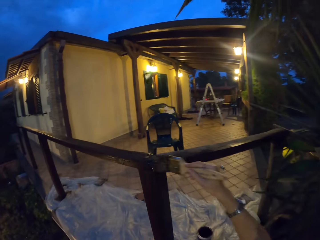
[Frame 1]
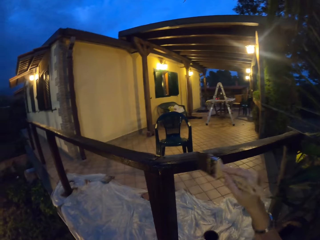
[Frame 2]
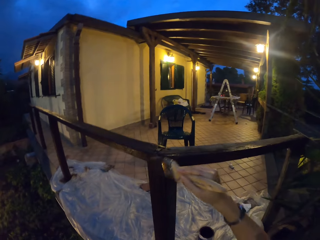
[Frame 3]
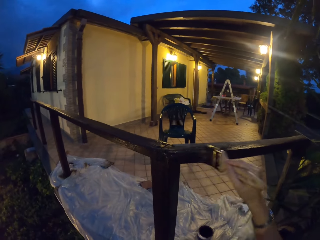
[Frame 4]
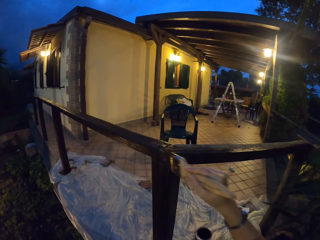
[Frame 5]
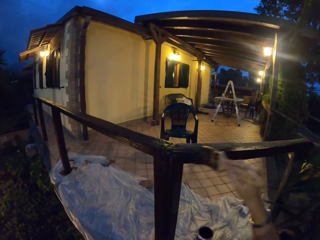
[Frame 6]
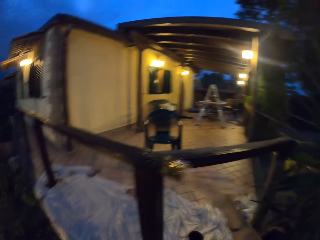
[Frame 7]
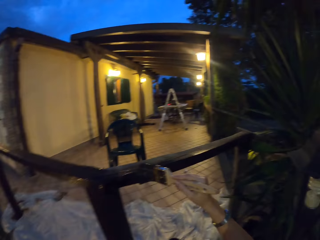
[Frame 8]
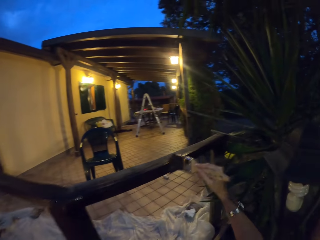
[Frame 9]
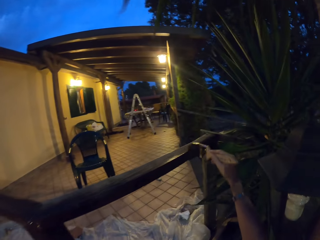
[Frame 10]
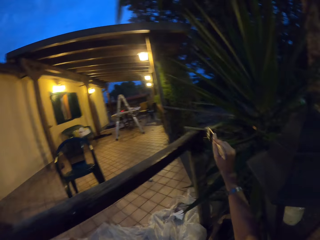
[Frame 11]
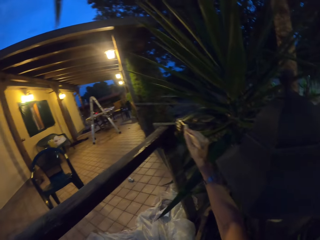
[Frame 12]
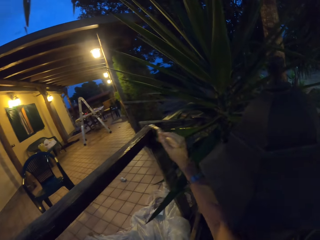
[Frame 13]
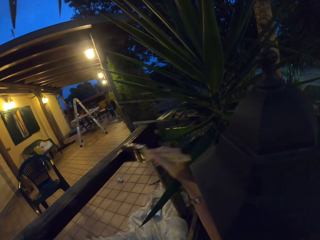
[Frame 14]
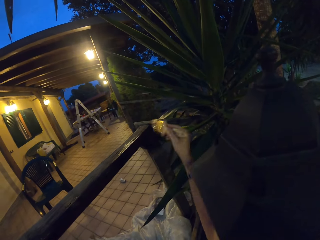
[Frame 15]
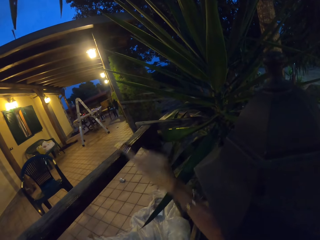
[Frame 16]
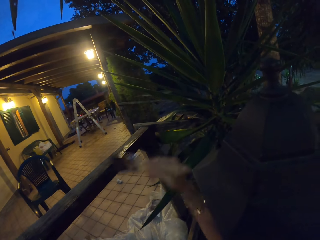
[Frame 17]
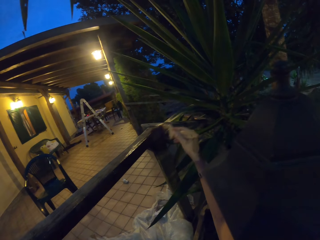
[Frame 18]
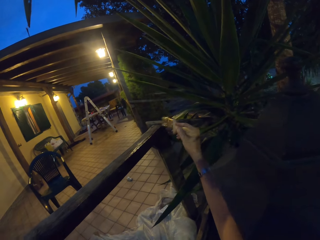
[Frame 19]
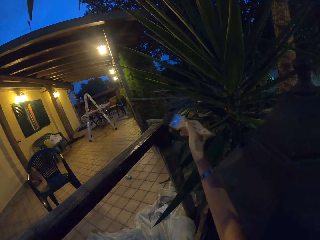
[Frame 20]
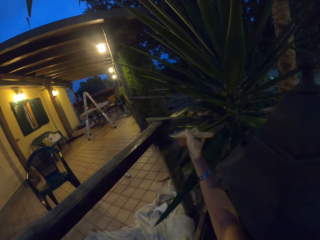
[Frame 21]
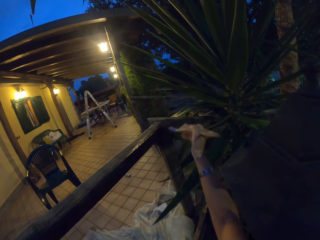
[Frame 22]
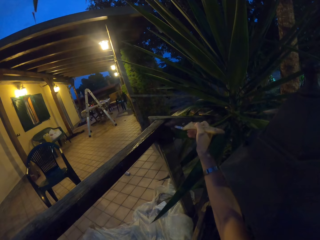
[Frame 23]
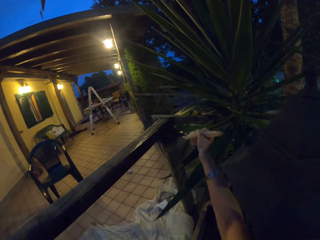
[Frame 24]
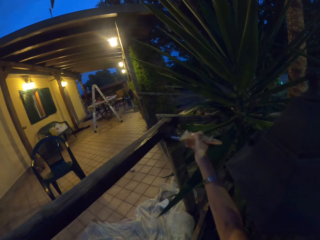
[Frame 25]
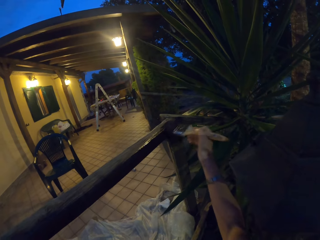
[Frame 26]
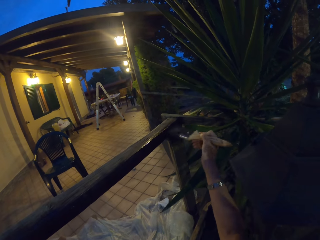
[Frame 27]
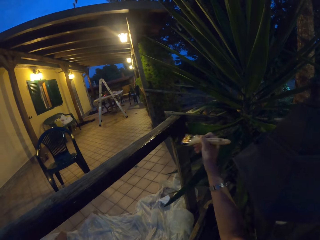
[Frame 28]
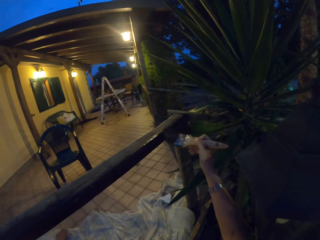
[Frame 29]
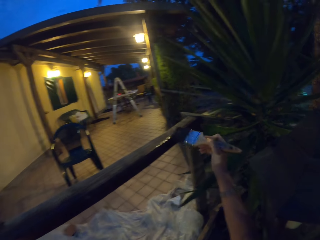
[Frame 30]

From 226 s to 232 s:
The camera wearer paints a wooden post.

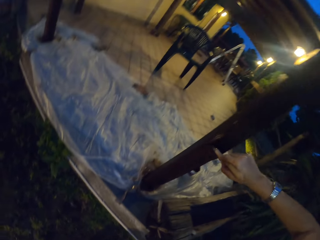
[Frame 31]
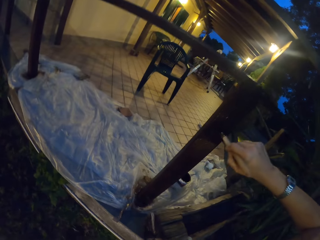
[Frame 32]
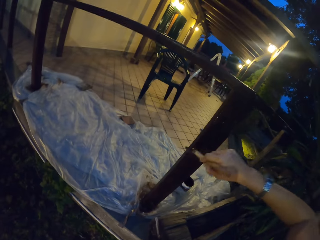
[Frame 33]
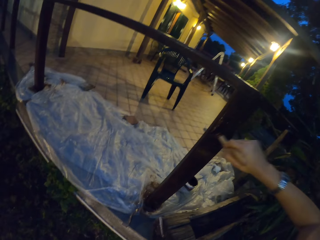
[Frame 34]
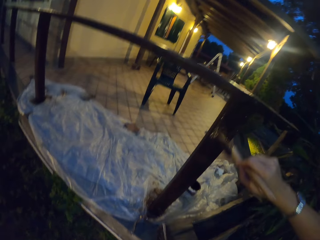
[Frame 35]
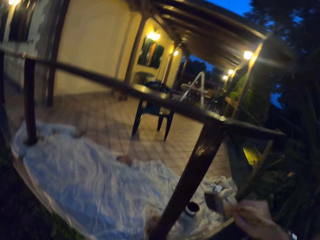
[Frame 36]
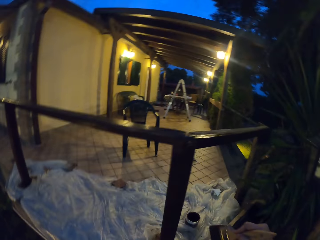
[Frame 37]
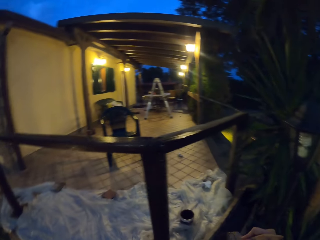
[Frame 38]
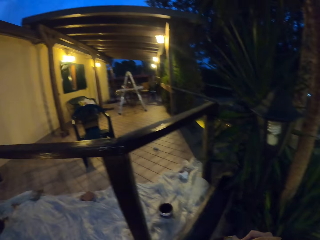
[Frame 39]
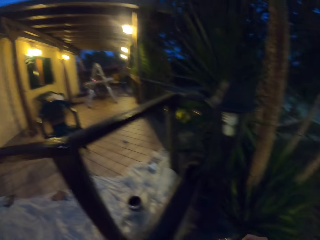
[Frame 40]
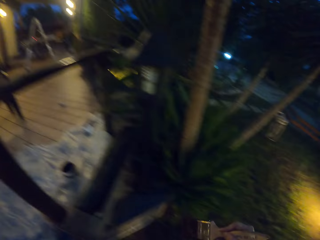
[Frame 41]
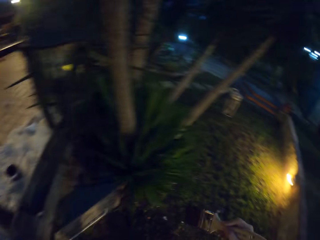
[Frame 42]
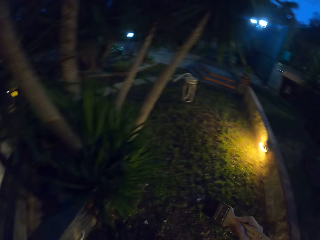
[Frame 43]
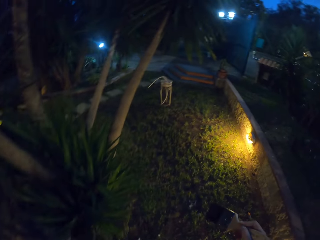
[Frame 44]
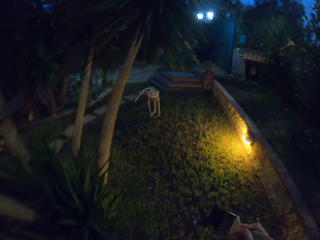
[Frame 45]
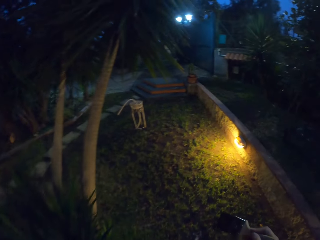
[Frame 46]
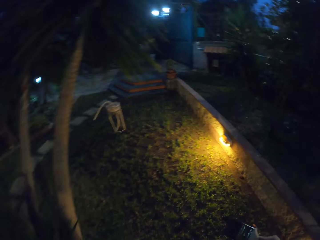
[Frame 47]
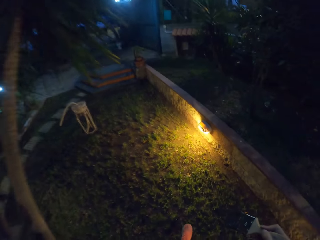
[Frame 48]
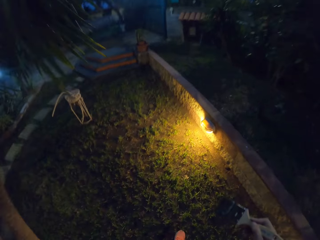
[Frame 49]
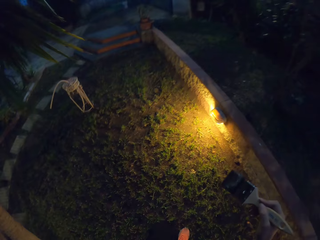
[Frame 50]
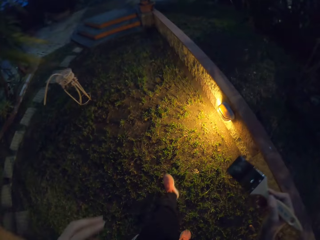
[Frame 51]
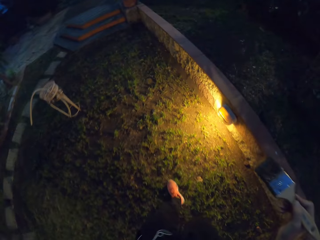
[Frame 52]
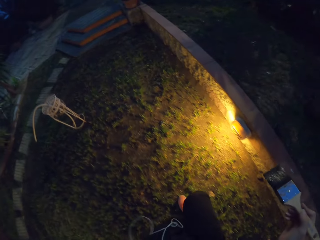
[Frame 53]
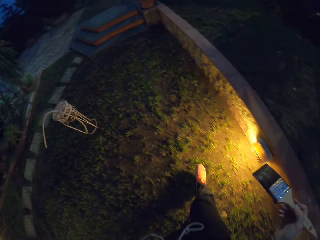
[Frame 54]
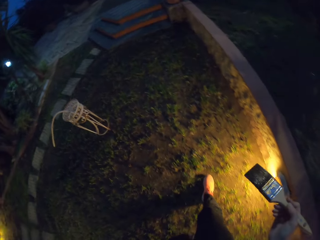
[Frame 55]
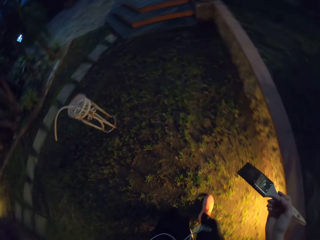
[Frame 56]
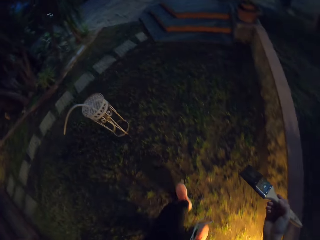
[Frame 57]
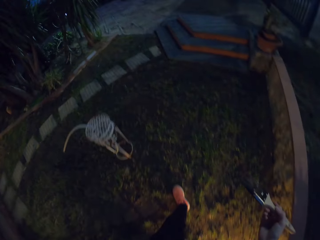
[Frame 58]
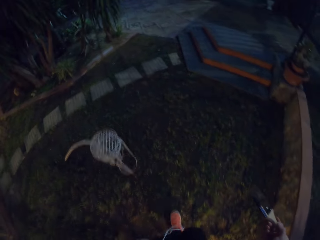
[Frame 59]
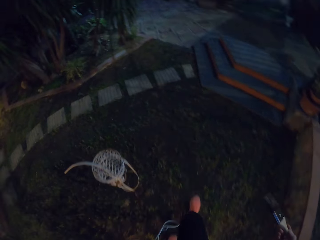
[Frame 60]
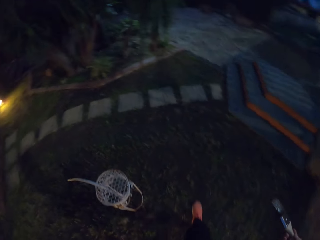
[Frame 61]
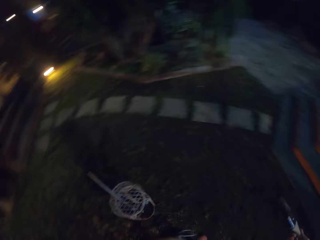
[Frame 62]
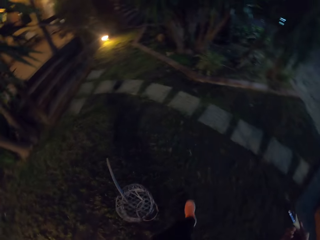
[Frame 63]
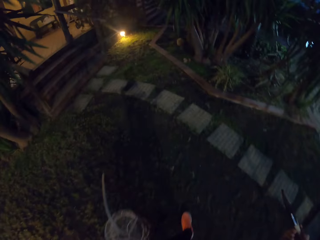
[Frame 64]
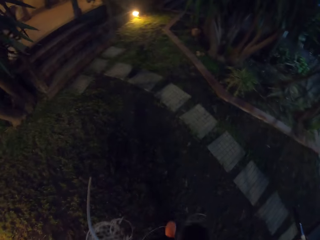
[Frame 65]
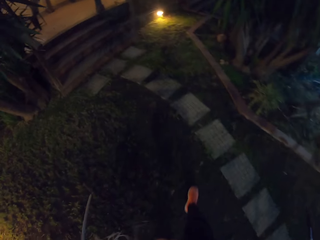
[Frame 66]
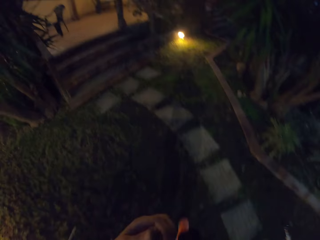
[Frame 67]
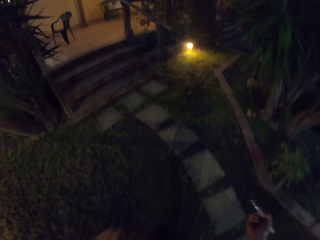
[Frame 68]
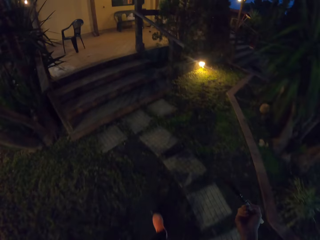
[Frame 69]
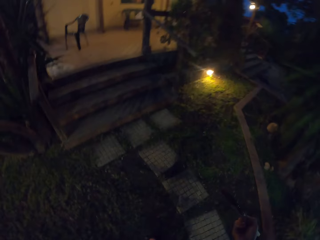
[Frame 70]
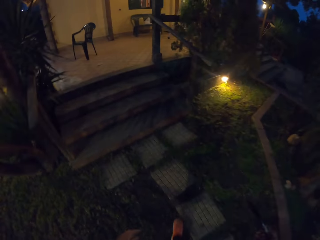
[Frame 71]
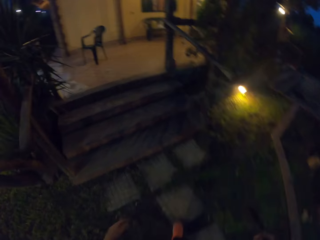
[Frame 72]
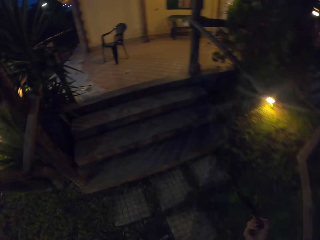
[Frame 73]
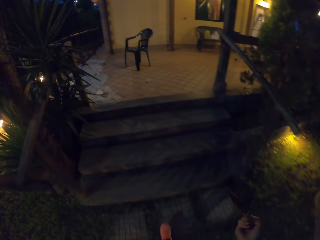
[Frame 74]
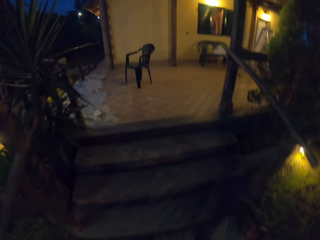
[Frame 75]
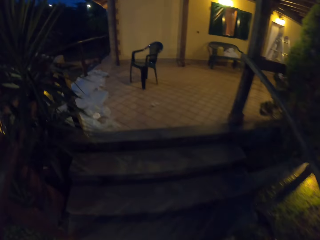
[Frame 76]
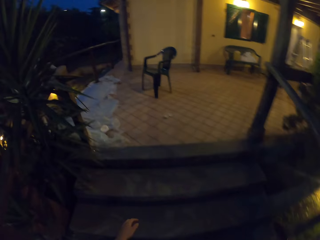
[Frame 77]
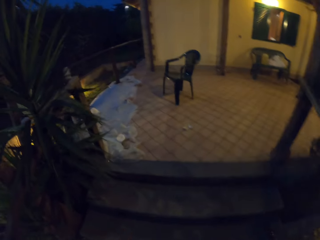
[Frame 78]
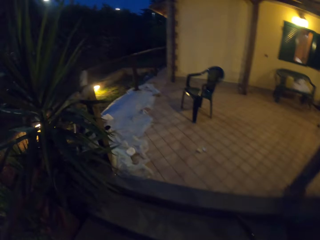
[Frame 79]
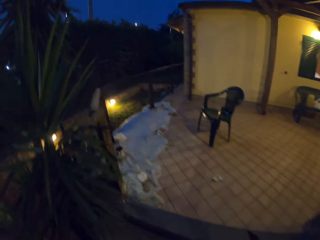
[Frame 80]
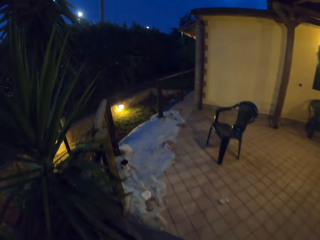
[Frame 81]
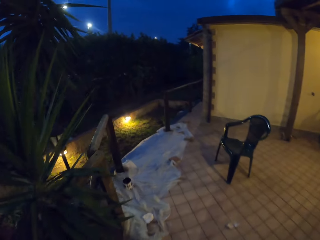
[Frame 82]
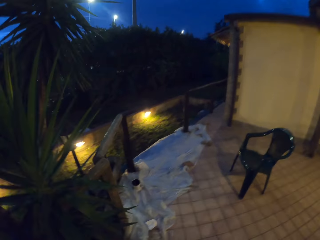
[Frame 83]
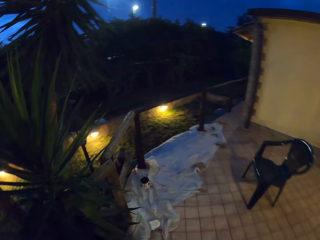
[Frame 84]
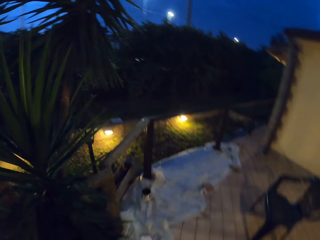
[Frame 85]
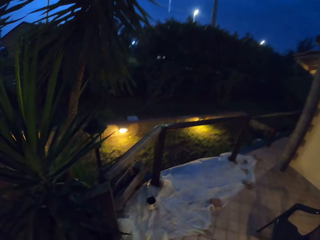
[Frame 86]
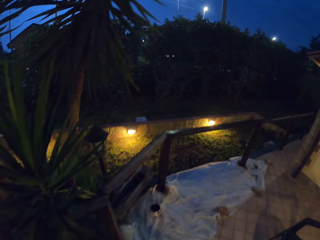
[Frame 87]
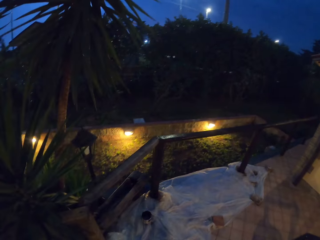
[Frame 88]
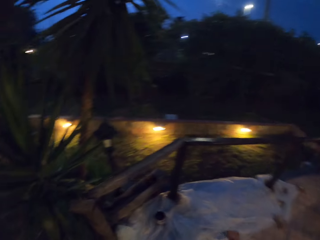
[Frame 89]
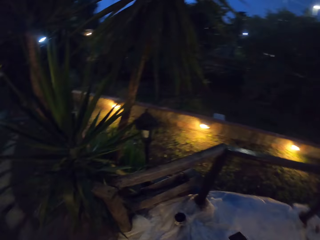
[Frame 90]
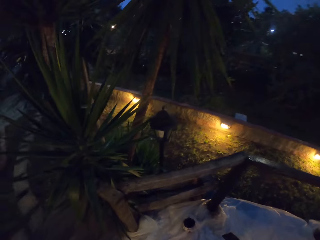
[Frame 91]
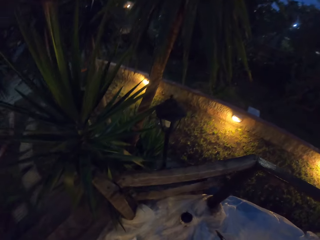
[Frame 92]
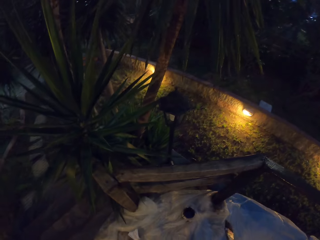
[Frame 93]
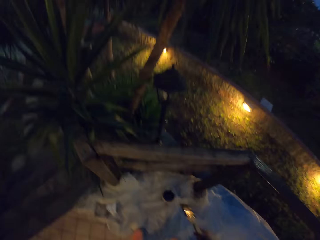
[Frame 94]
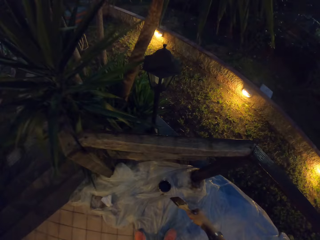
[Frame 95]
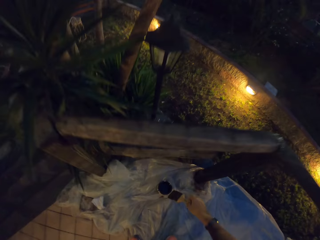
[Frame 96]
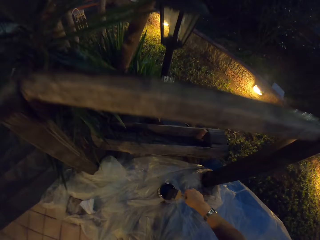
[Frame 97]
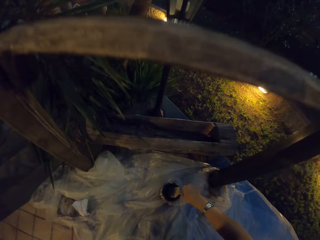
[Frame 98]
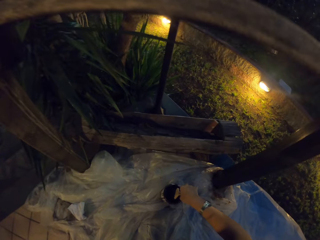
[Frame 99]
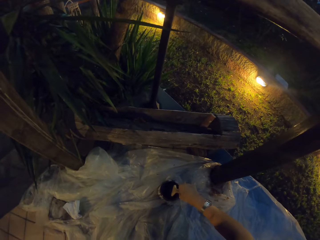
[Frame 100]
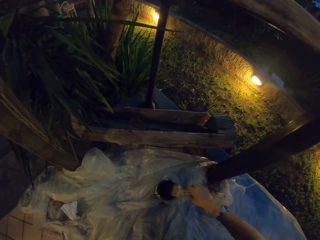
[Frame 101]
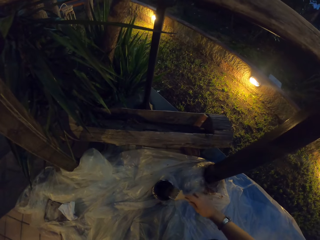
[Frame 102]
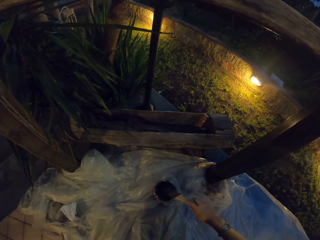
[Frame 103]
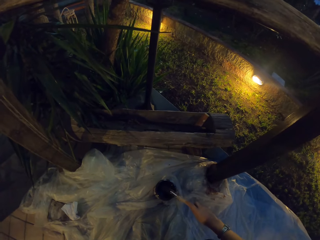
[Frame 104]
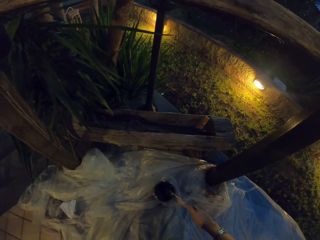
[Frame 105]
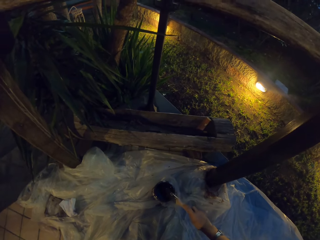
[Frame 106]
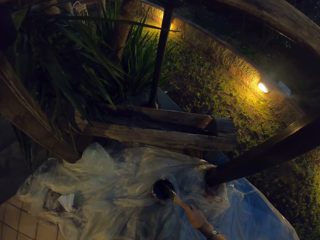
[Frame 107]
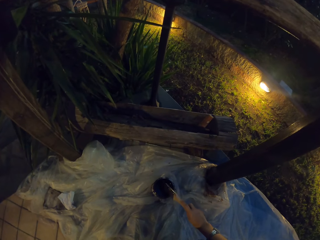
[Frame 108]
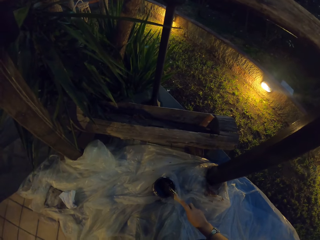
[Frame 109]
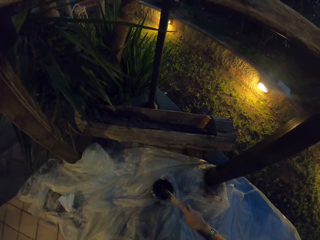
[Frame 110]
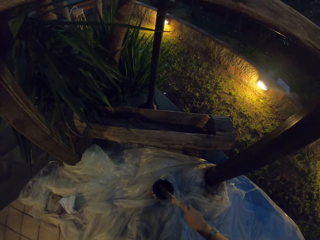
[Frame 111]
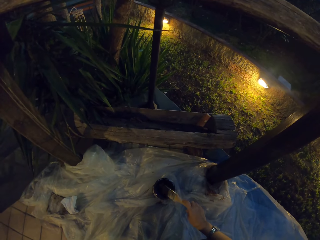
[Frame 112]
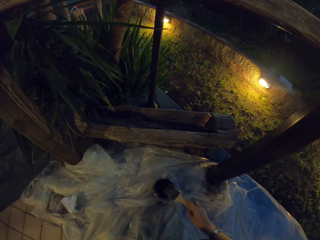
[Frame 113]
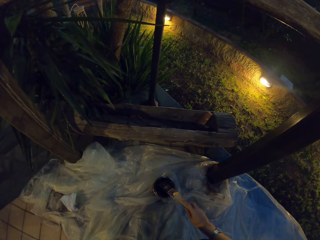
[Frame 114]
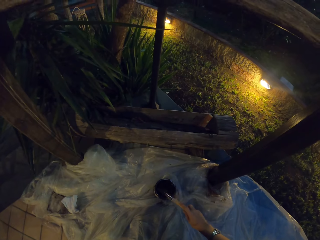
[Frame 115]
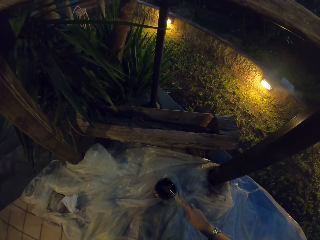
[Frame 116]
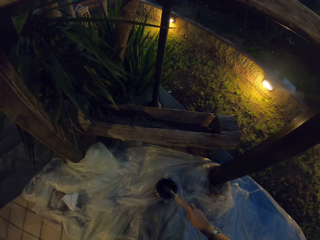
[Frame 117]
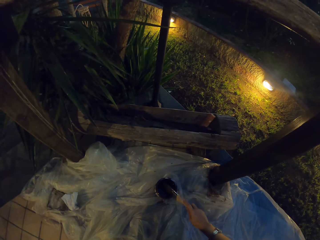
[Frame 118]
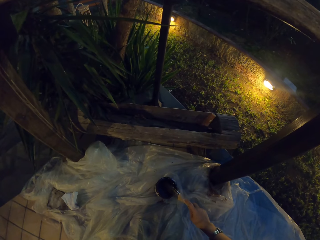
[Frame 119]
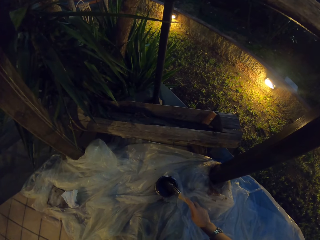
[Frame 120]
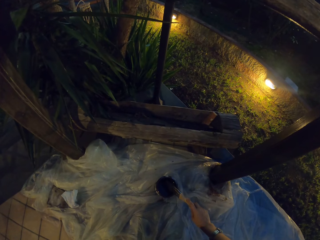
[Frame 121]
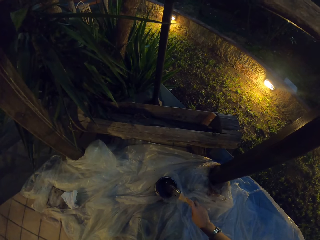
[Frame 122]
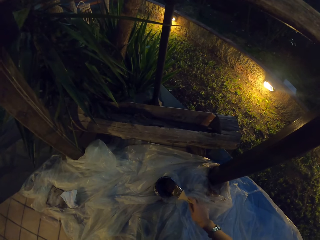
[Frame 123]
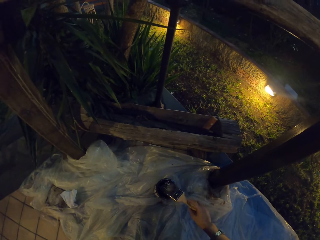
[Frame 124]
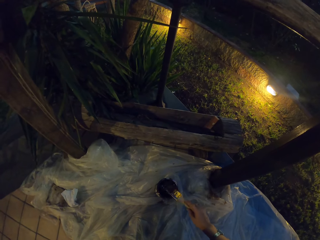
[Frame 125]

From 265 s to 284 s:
The camera wearer walks around the compound. They dip the paint brush in the paint can. They hit the paint brush on the paint can.
